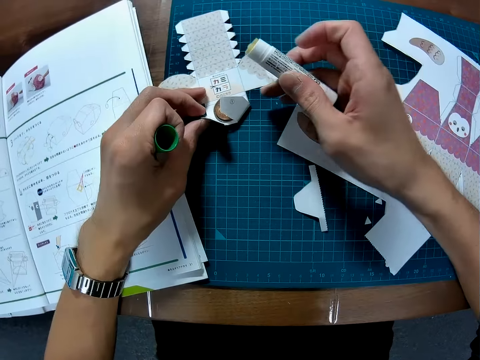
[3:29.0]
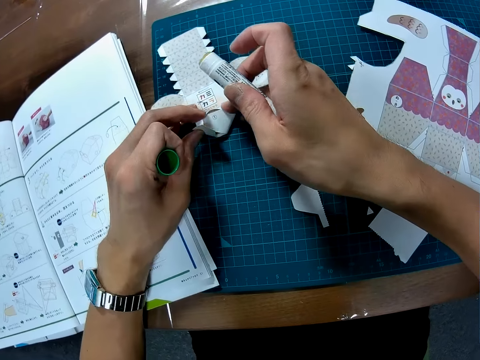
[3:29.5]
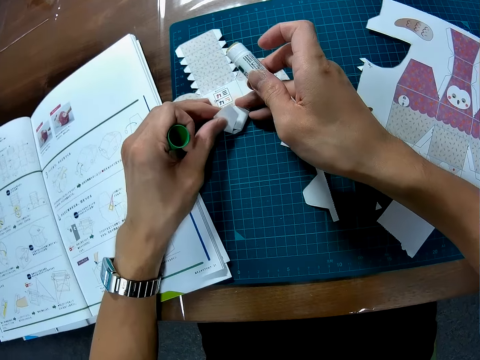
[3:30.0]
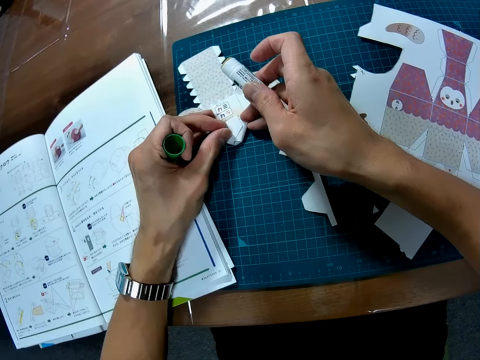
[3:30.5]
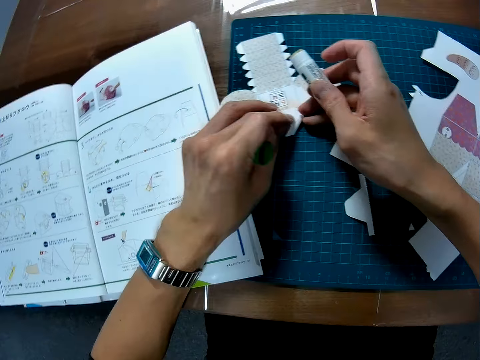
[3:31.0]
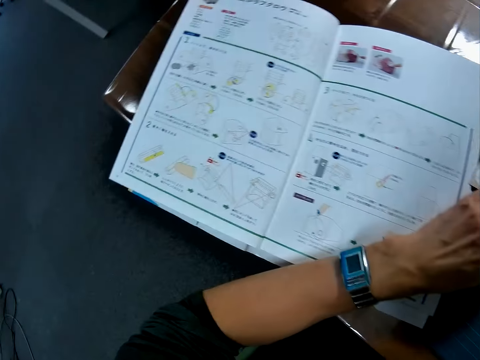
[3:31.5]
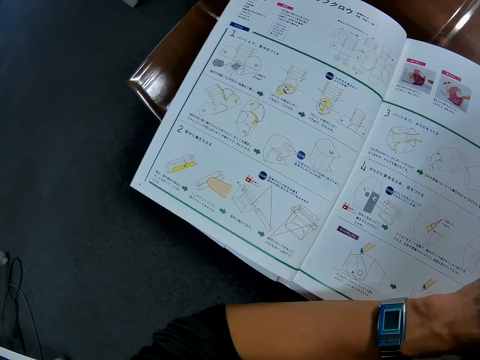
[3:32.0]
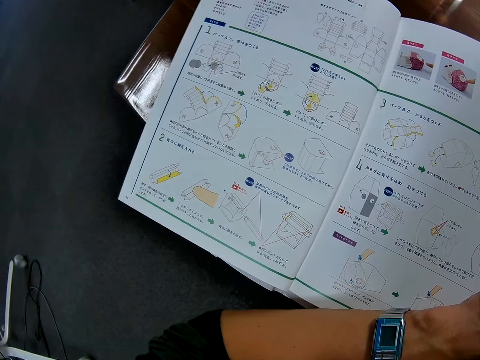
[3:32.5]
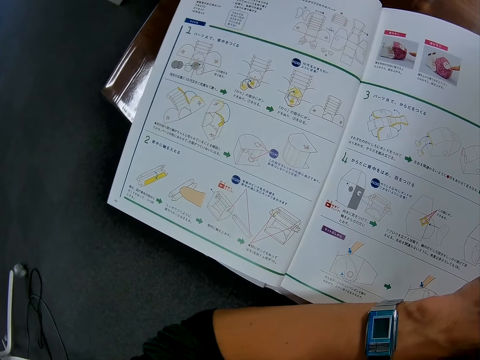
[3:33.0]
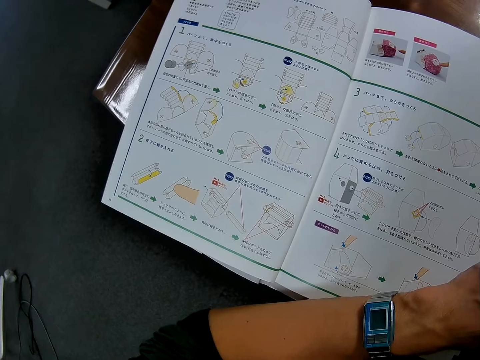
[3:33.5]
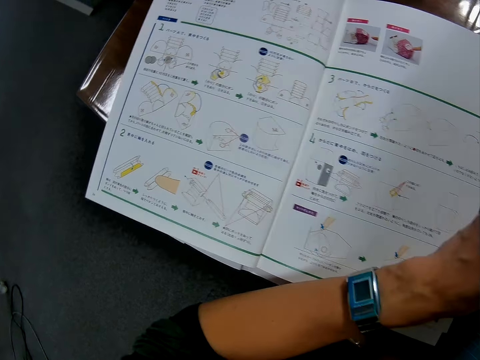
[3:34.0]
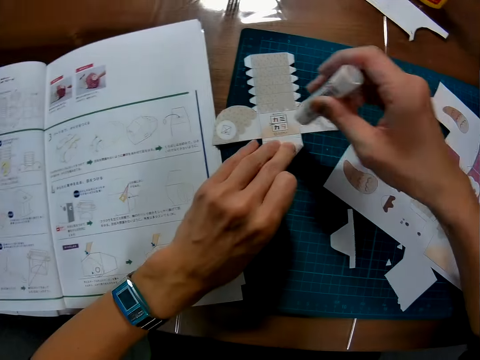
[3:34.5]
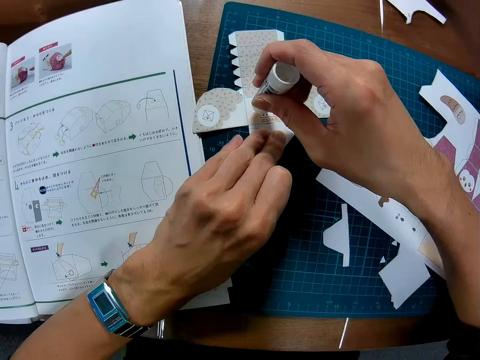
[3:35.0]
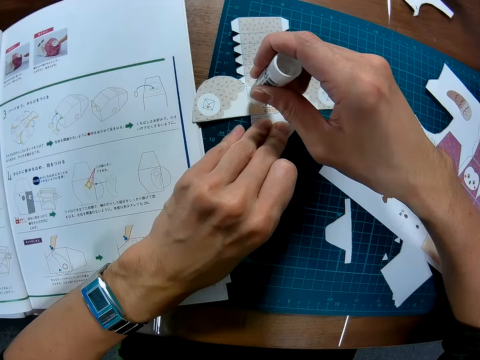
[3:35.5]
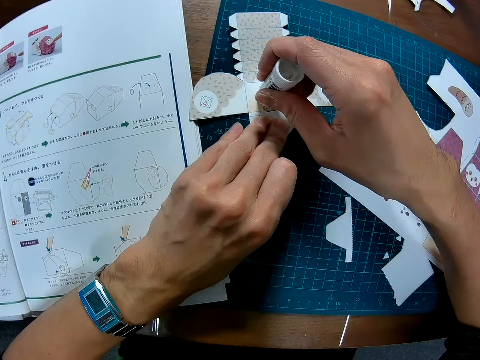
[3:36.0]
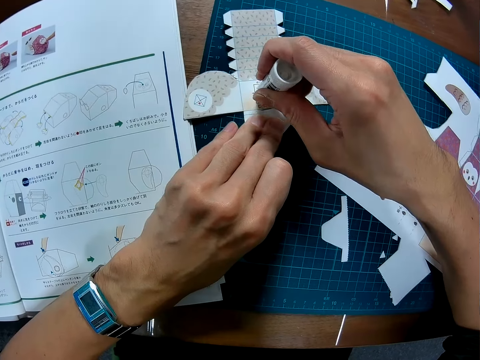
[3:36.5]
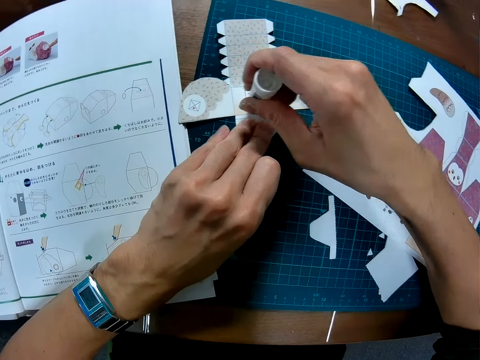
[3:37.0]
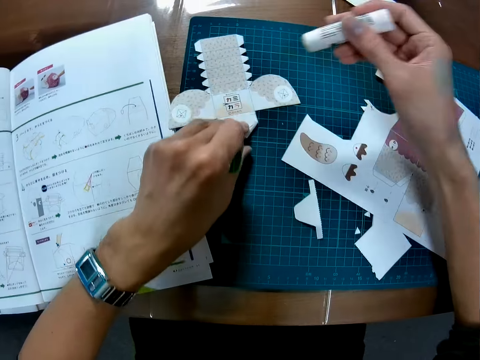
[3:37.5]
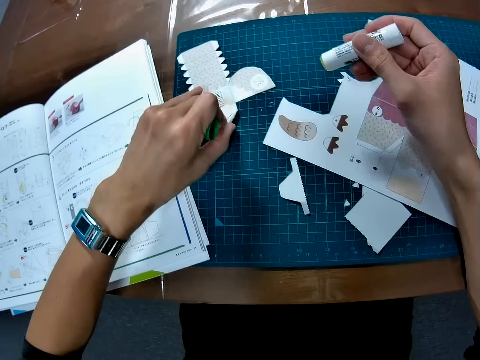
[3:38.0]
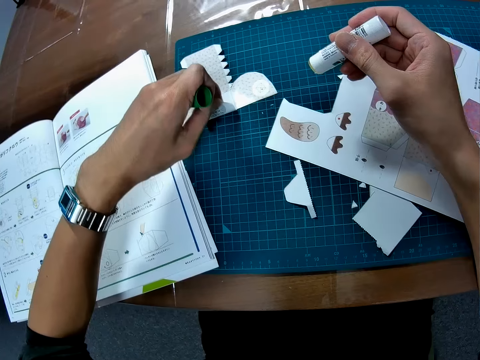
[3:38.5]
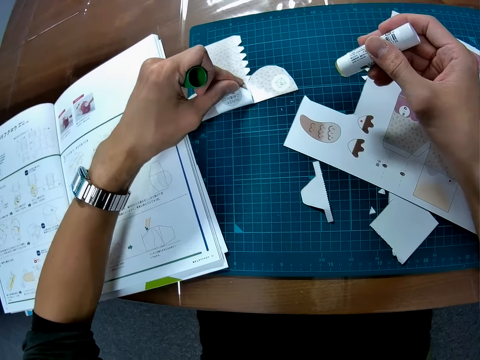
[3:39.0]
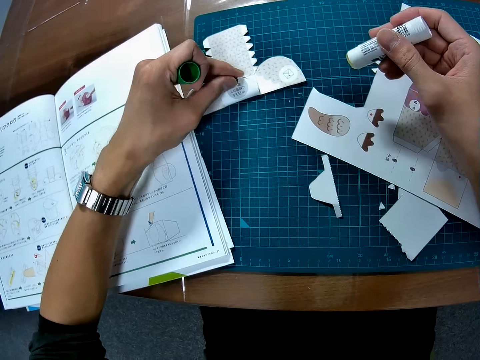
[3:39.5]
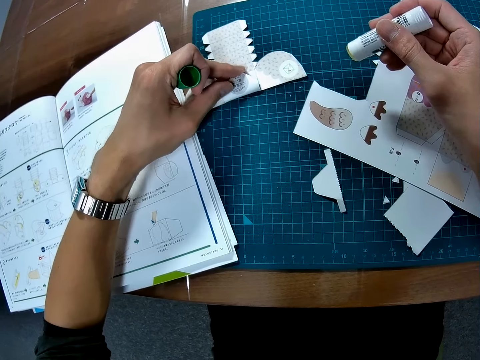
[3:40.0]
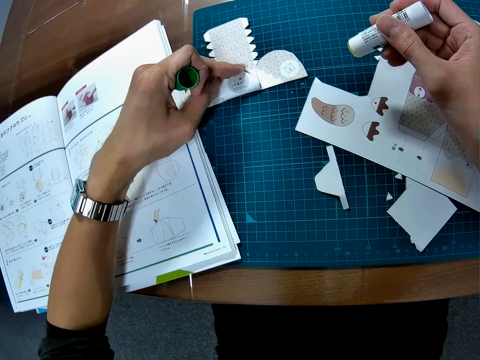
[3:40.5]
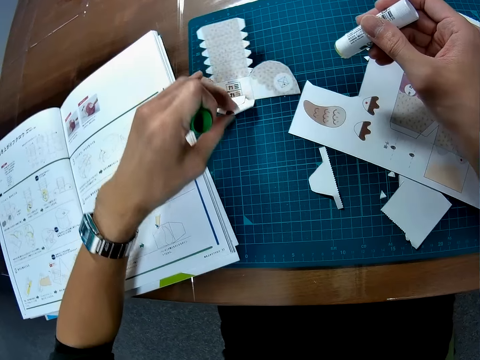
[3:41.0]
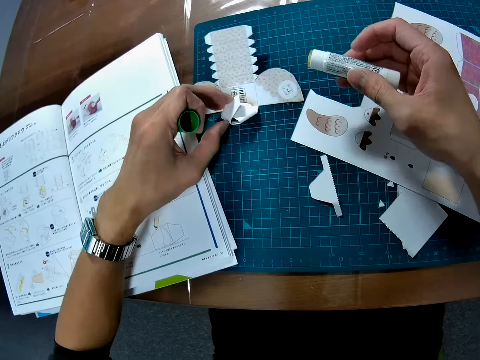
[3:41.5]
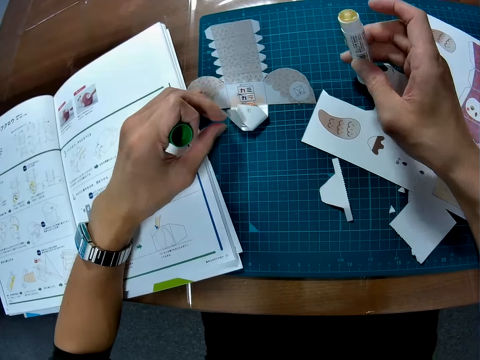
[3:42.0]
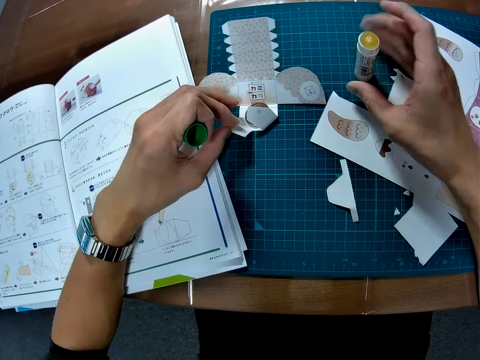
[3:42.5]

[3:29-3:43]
The camera wearer folds the puzzle piece. They apply the glue to the puzzle piece. They fold the puzzle piece. They open the fold.

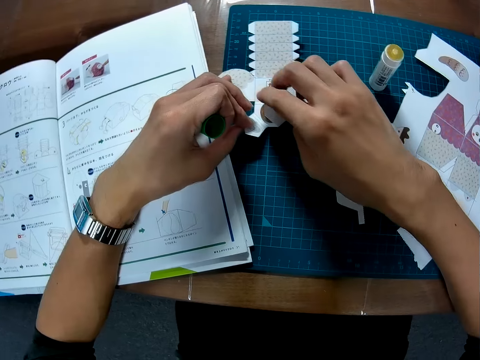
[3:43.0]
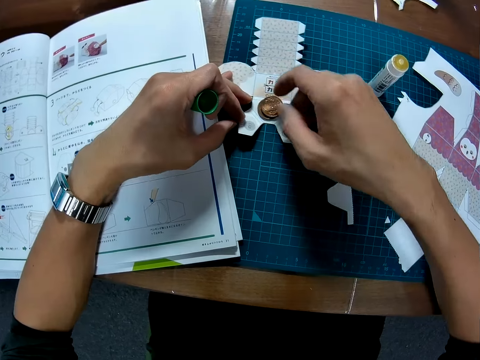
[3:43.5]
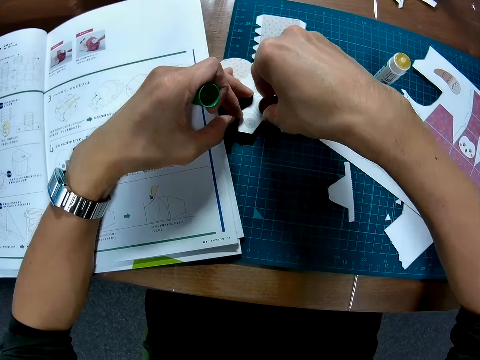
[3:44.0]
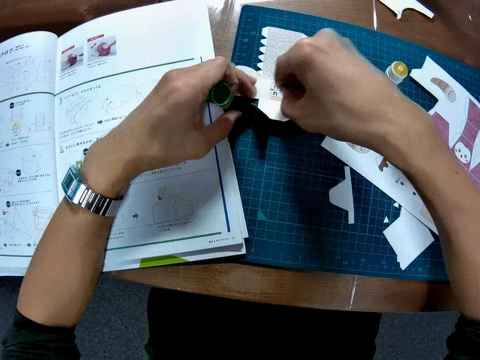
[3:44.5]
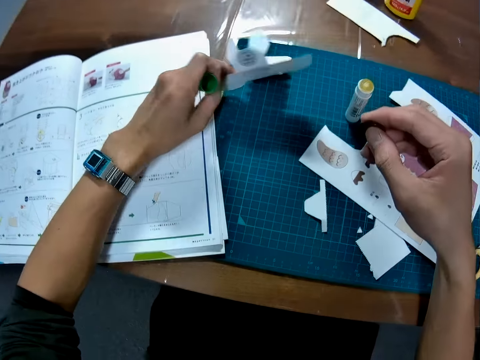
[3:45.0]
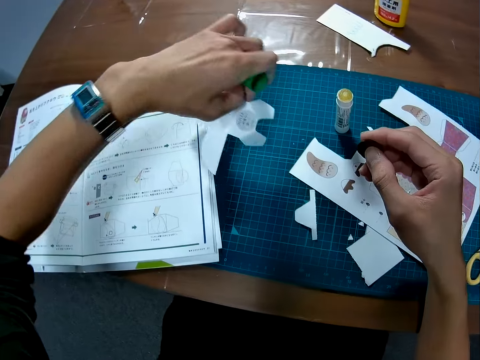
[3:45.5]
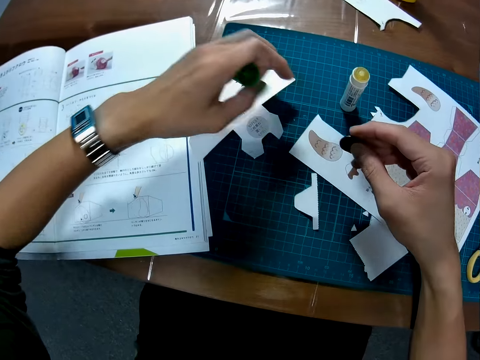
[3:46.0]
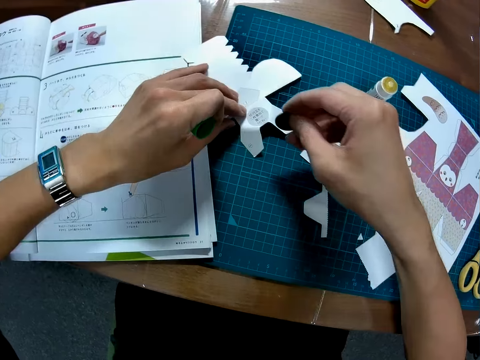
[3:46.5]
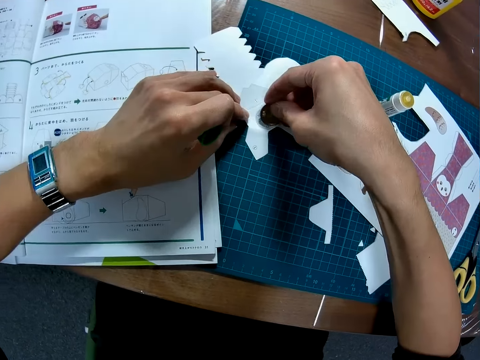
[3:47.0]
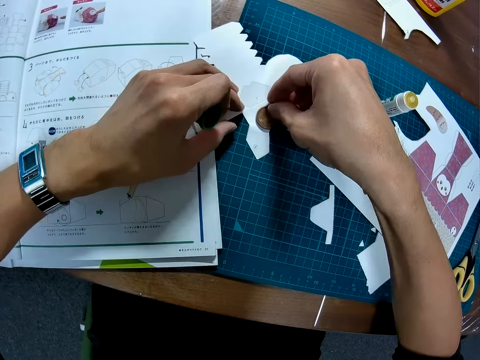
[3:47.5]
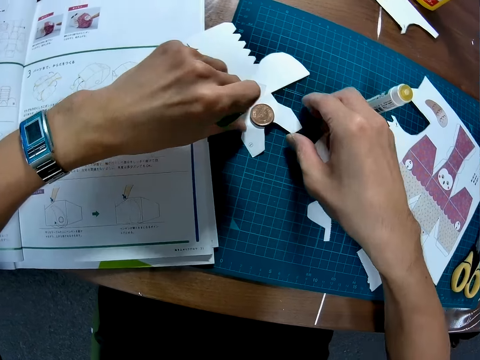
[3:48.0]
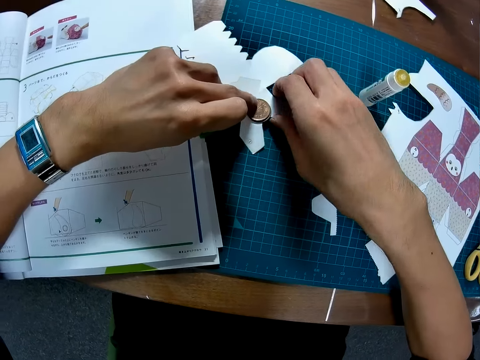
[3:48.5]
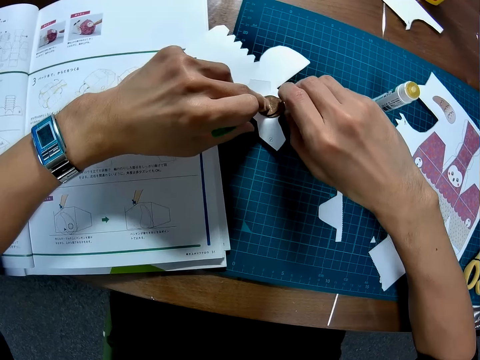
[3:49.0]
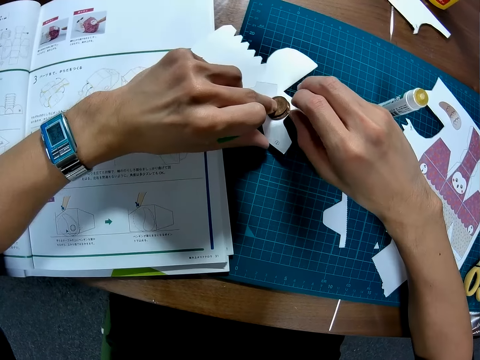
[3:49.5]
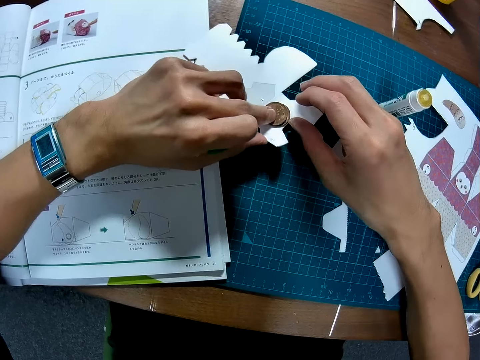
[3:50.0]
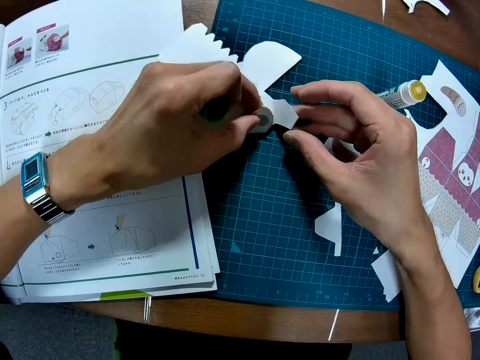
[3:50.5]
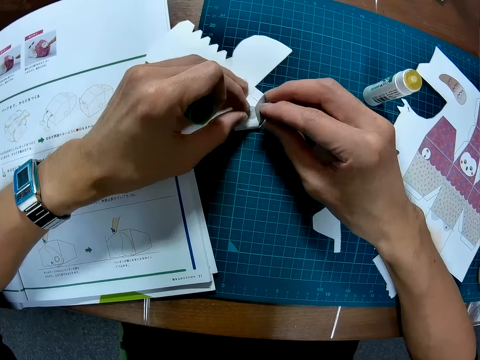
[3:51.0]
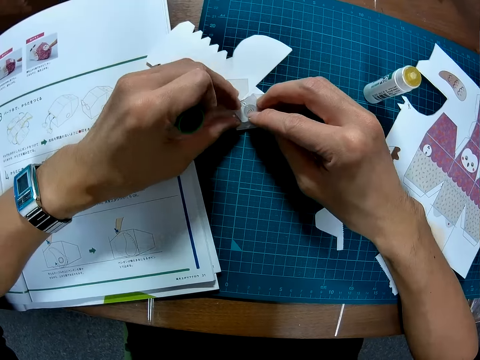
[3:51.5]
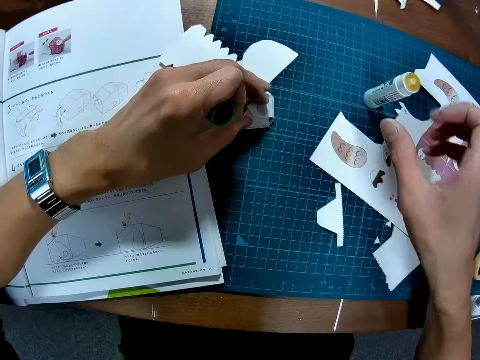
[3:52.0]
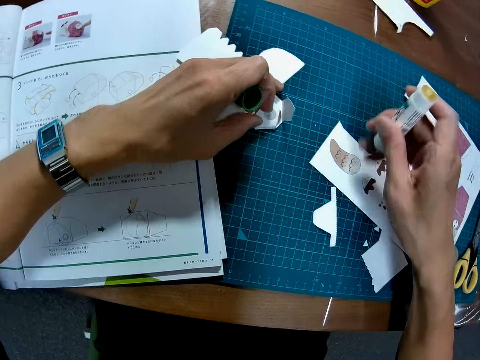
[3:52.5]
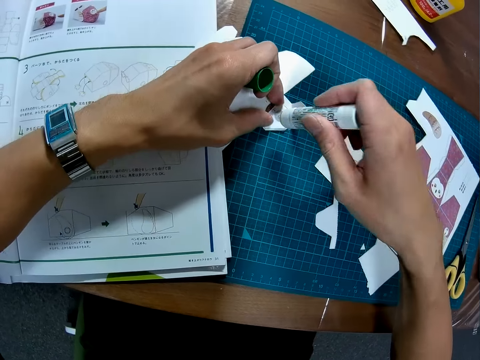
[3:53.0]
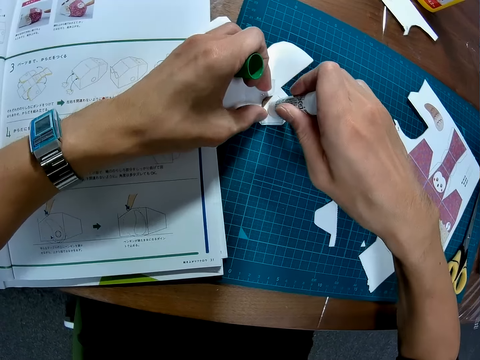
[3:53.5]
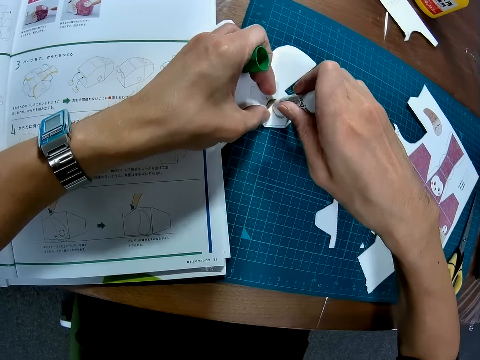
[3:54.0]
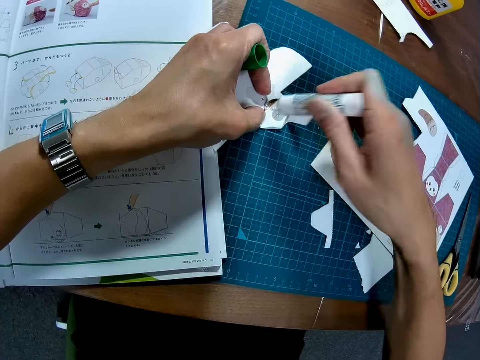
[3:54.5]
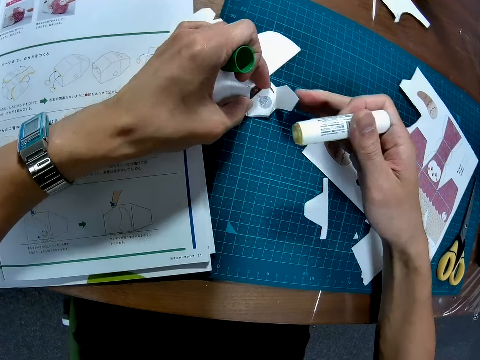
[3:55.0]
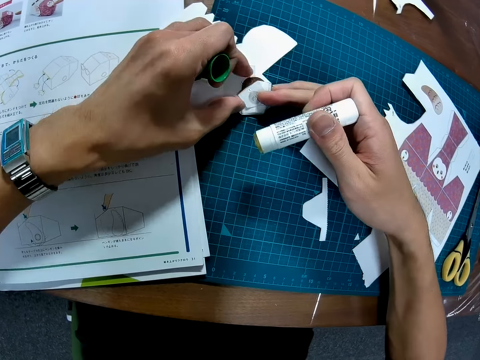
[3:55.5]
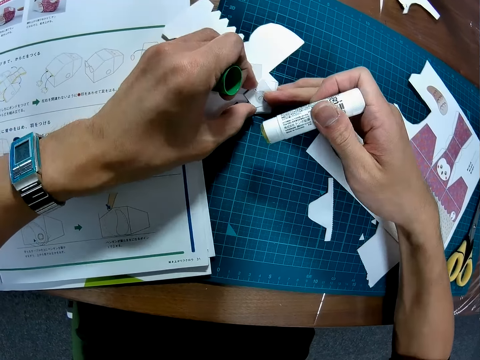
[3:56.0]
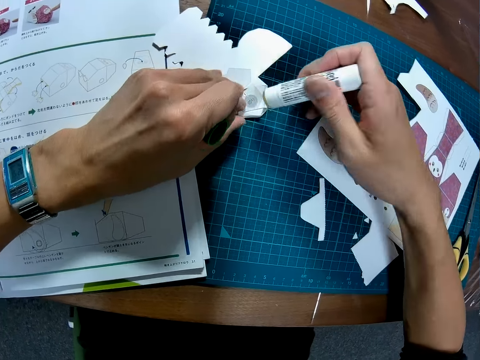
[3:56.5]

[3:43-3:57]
The camera wearer picks up the round piece. They turn the puzzle piece. They place the round piece on the puzzle piece. They fold the puzzle piece. They pick up the glue. They apply the glue to the puzzle piece. They fold the puzzle piece.
